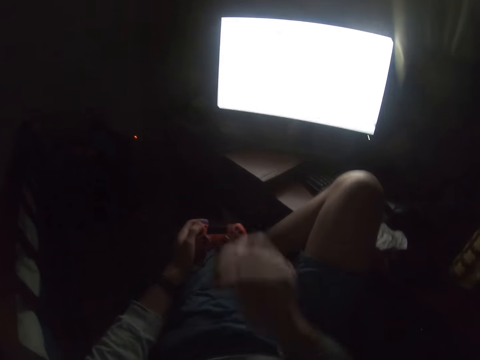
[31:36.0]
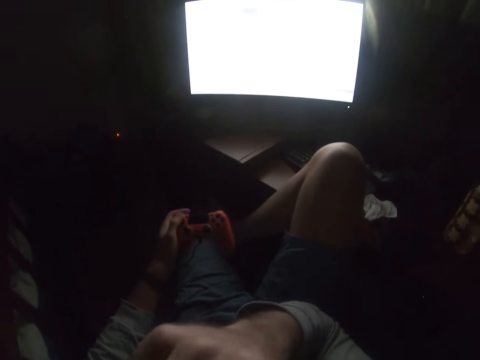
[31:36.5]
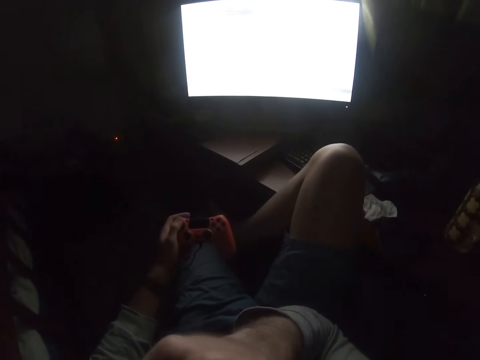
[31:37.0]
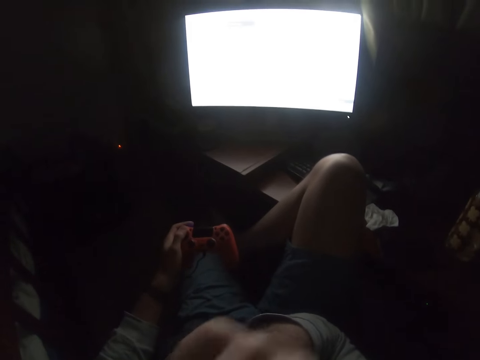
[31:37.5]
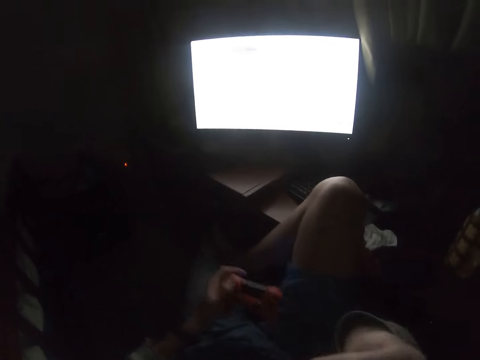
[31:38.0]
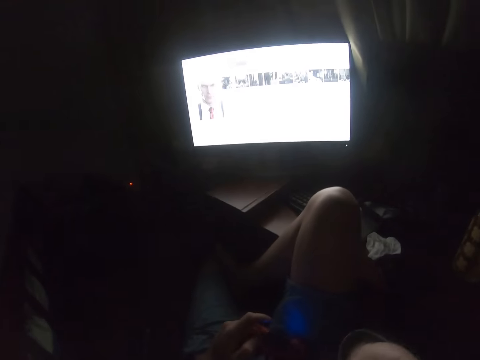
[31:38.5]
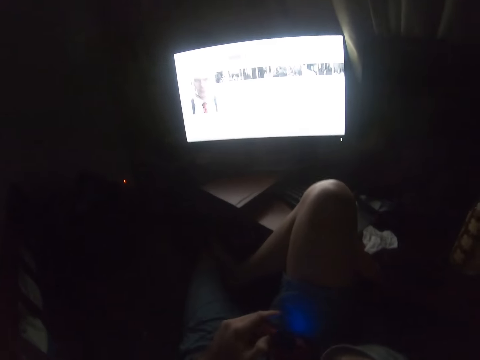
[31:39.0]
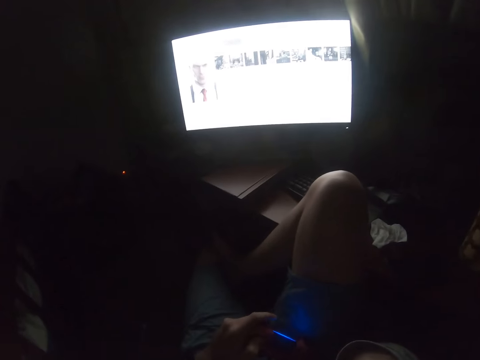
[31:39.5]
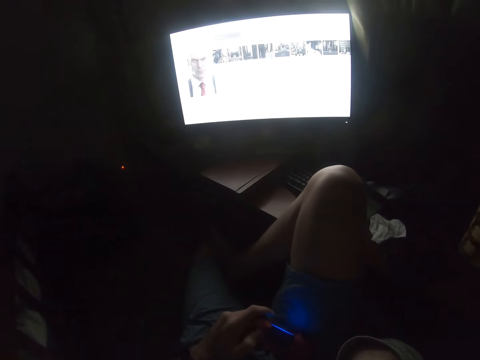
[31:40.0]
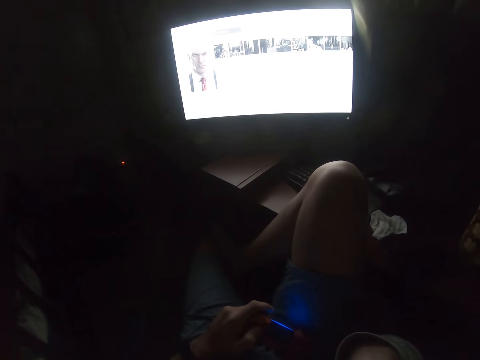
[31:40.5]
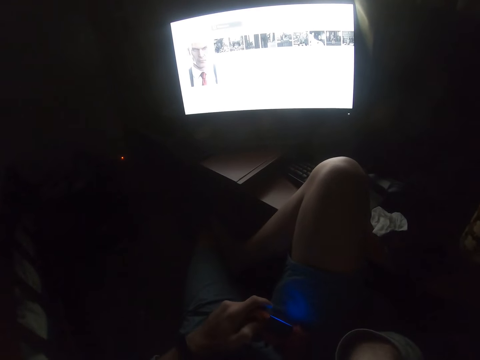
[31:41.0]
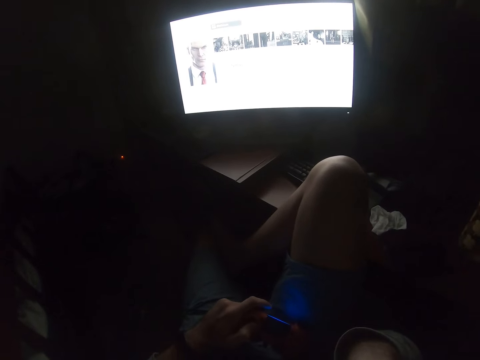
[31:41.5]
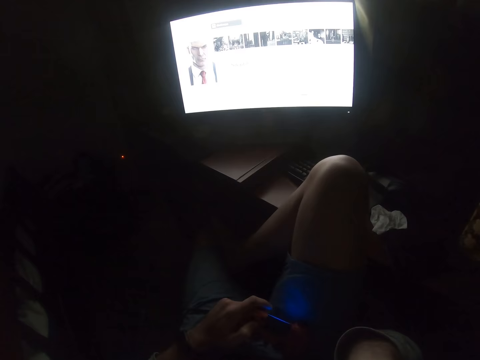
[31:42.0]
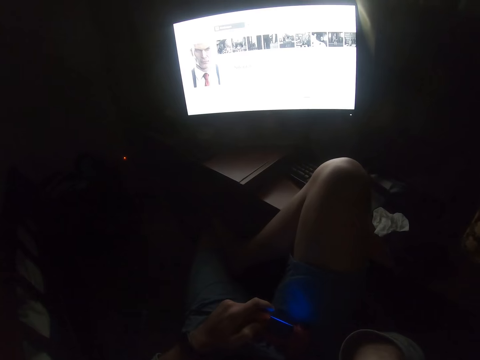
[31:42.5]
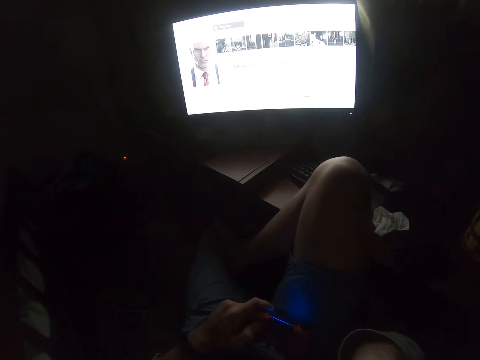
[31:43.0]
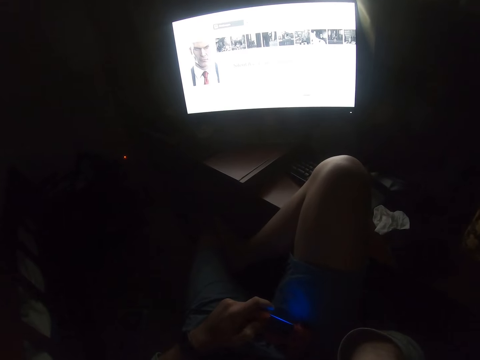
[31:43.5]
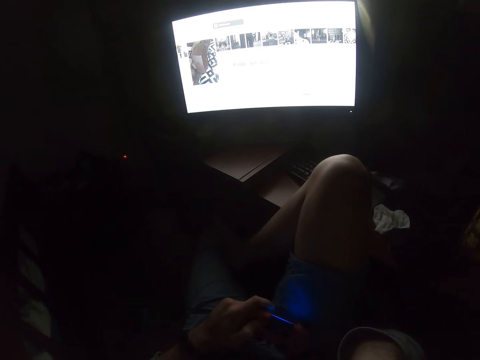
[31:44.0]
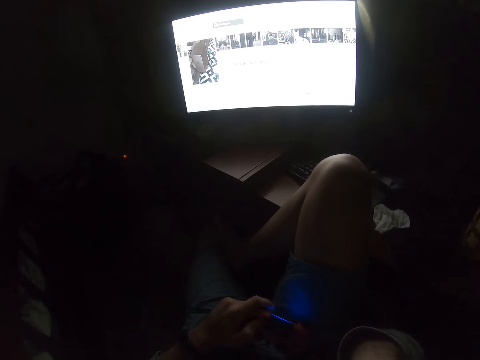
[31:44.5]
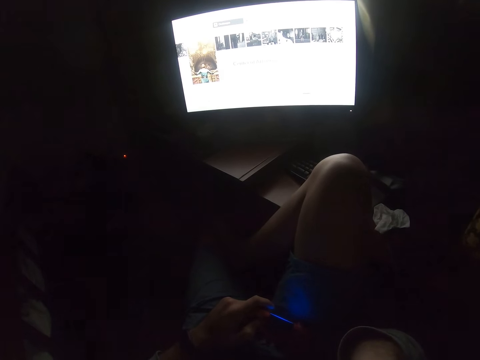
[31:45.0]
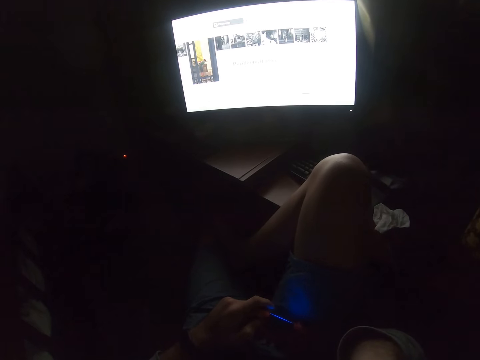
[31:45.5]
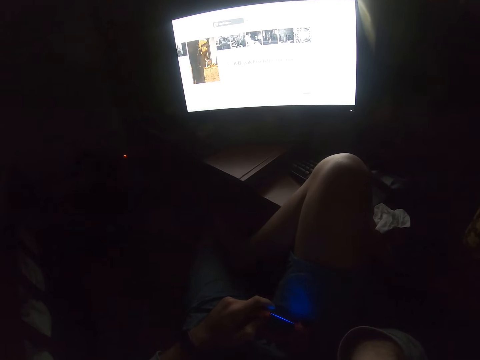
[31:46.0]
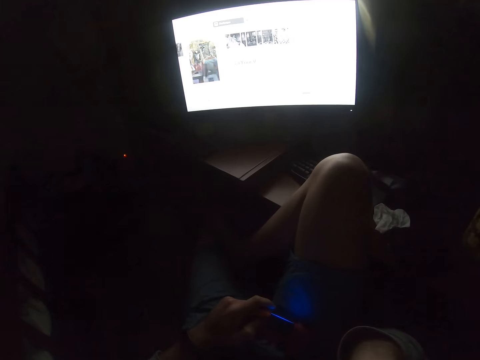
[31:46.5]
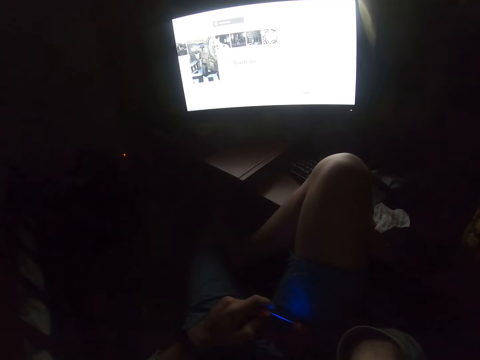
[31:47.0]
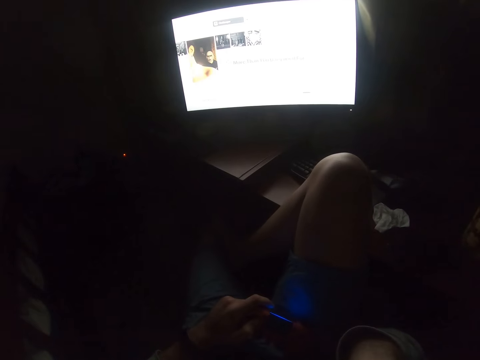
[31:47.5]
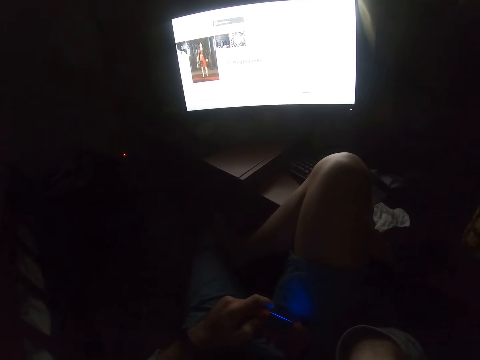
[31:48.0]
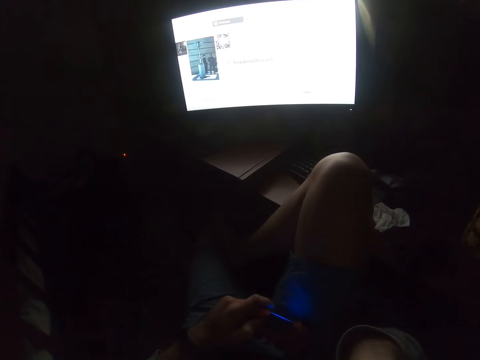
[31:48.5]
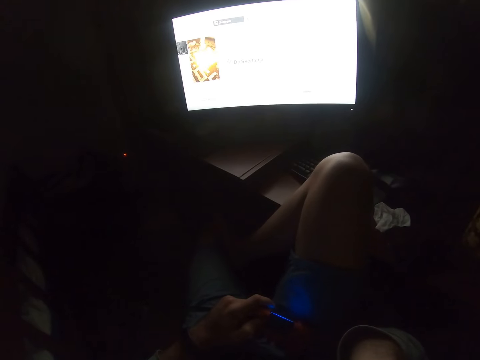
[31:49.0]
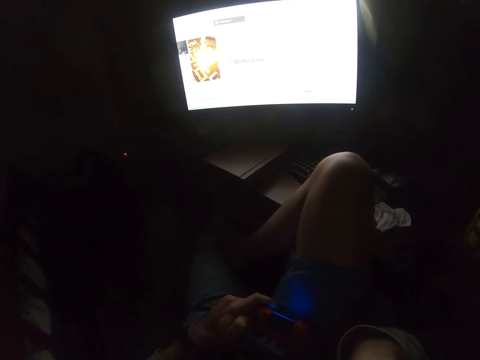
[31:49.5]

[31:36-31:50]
The camera wearer puts a hand up. They lift the leg. They look at the desktop. They press a button on the controller.

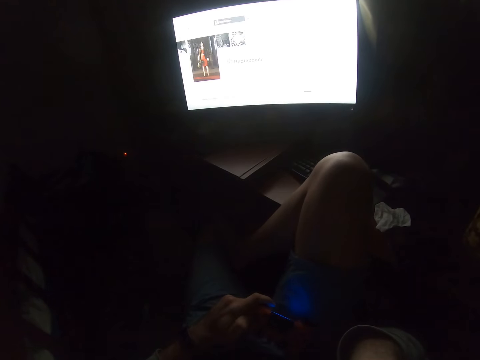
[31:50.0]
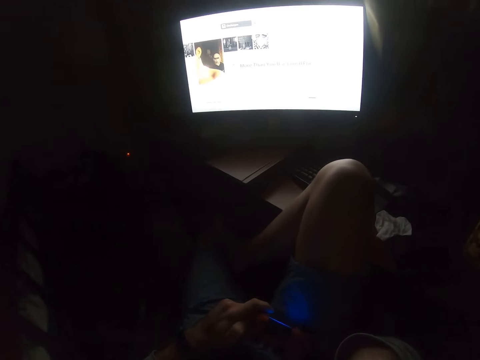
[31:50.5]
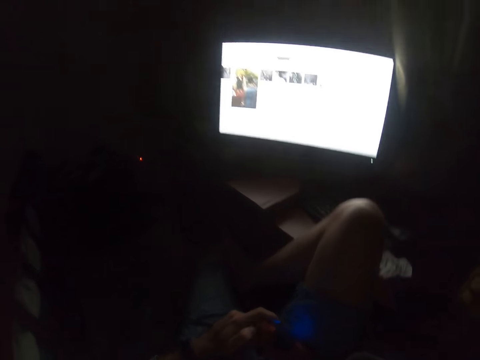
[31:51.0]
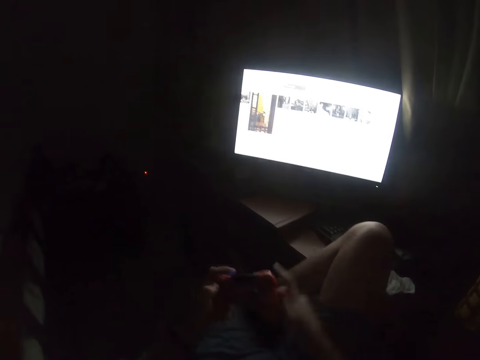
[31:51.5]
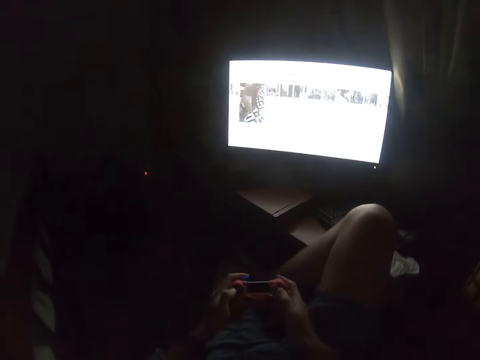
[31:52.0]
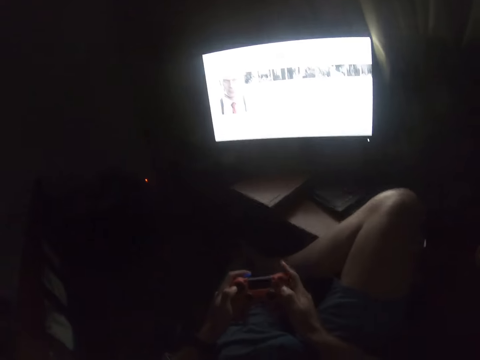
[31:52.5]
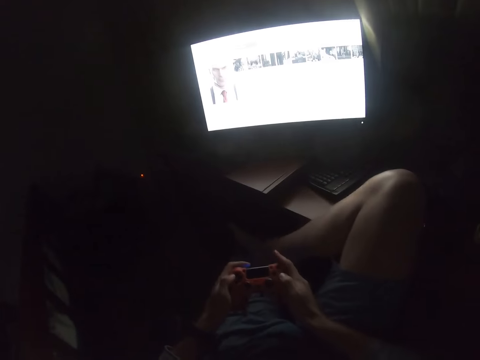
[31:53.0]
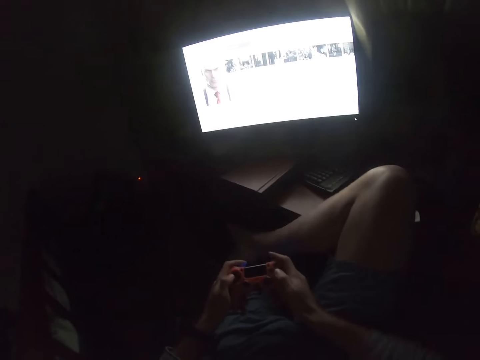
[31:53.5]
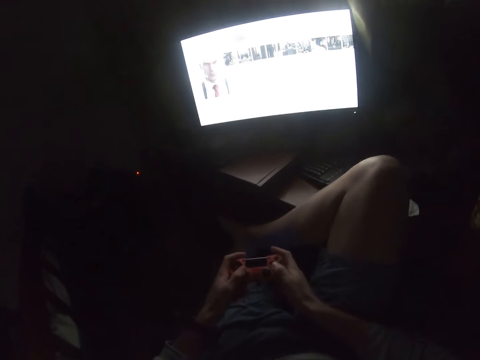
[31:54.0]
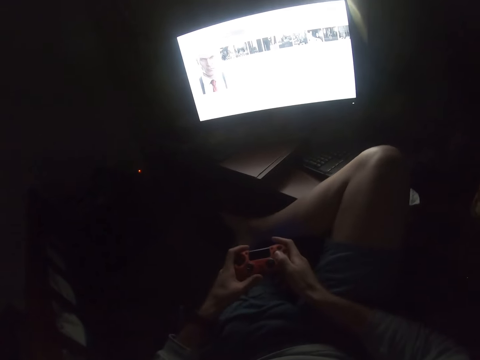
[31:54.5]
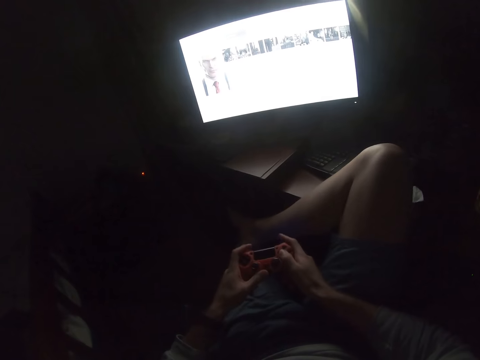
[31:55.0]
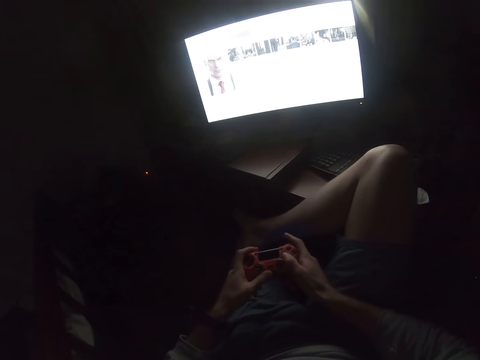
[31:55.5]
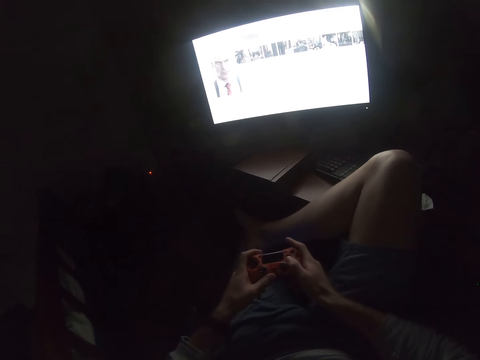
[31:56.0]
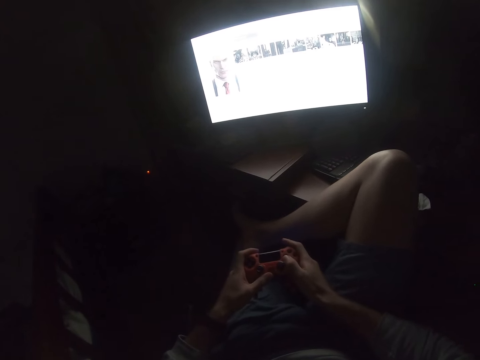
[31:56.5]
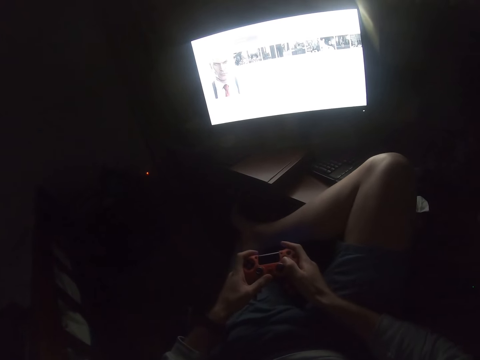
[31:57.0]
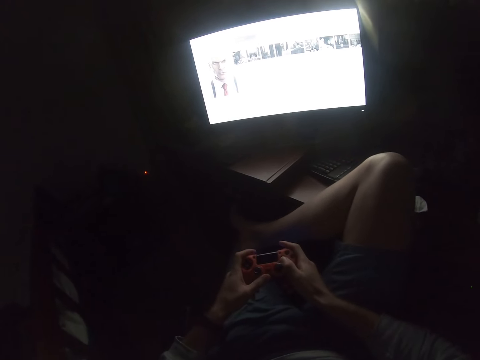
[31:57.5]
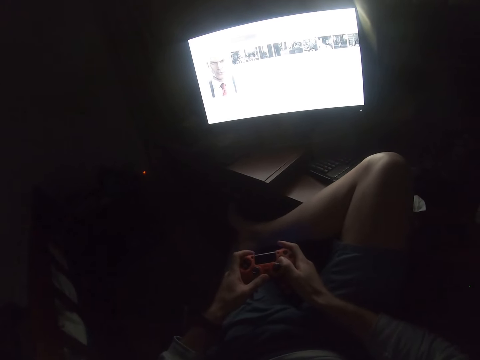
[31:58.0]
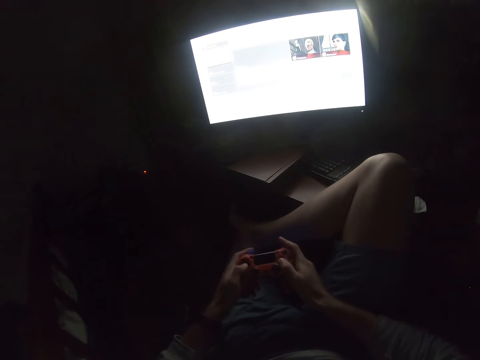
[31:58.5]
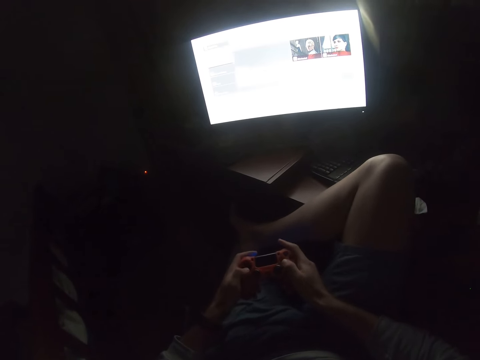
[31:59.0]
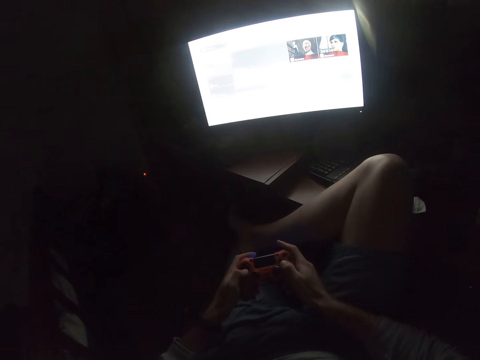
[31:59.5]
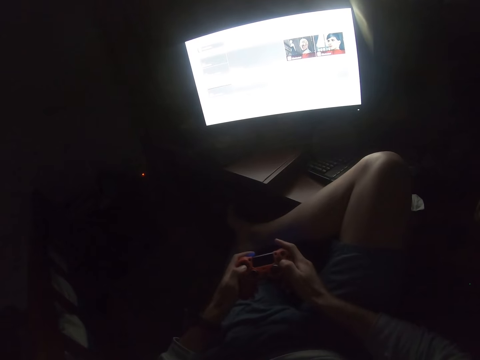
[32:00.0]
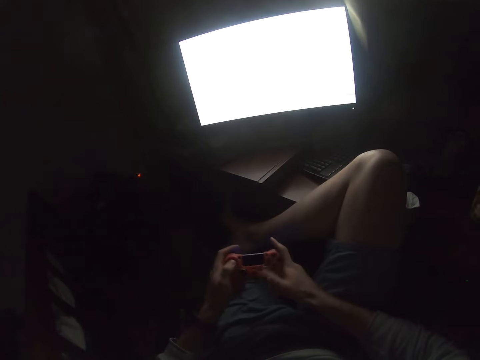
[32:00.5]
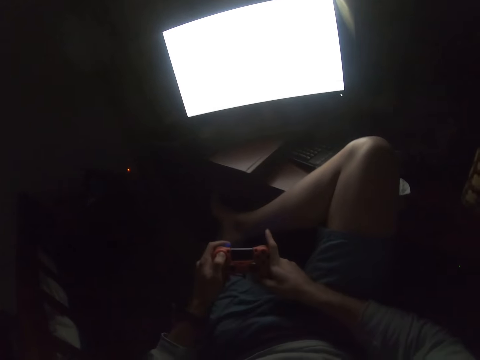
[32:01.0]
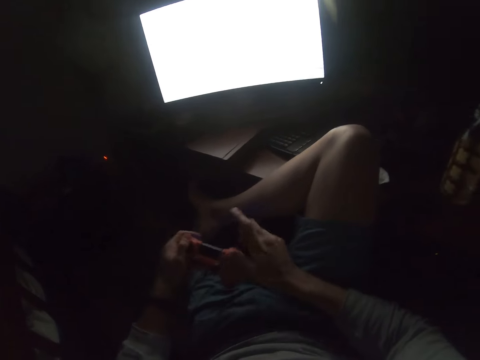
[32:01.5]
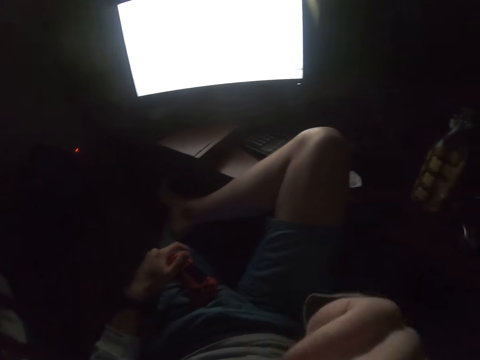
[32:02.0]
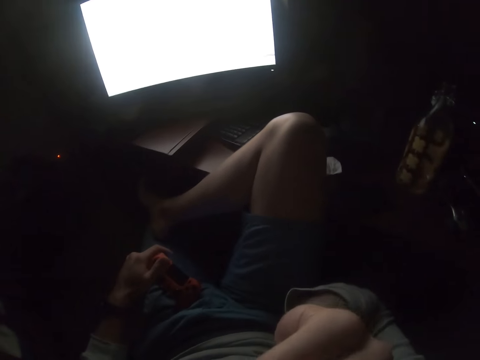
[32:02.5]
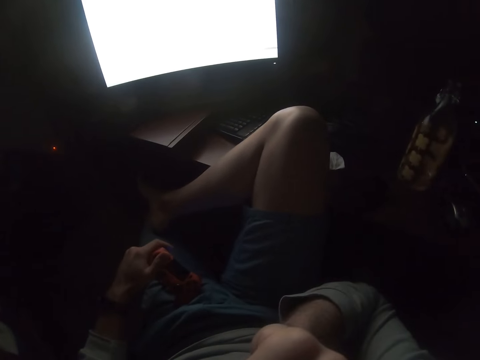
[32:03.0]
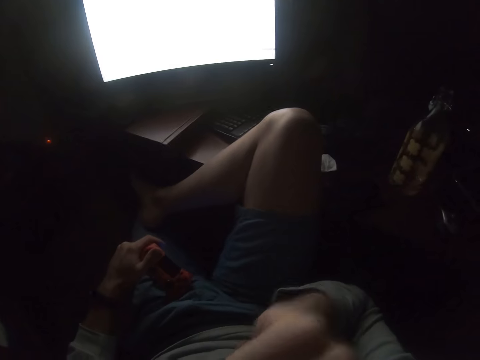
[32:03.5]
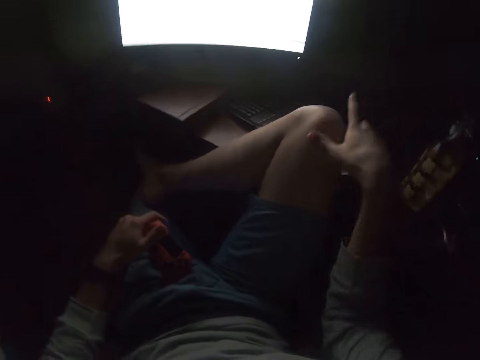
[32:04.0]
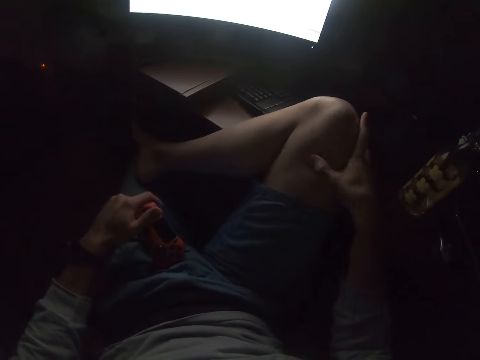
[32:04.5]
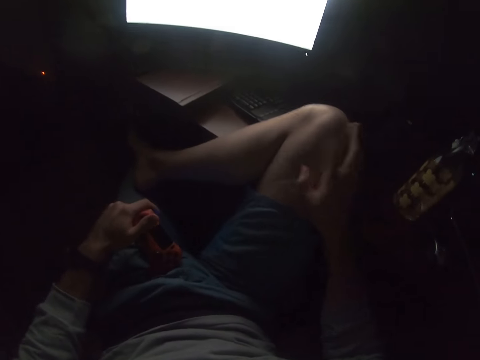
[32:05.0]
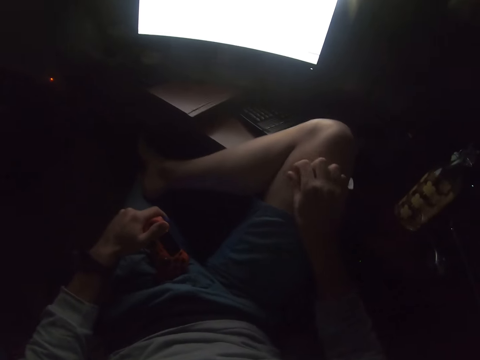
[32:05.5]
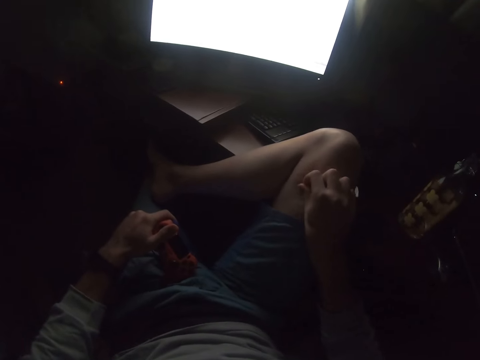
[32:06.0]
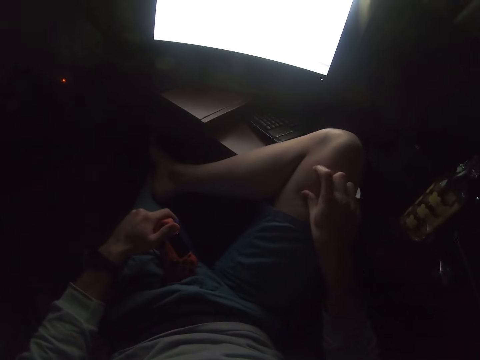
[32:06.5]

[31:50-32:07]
The camera wearer holds the controller. He puts a hand up. He does something. He scratches his thigh. He rubs his finger on his leg.
